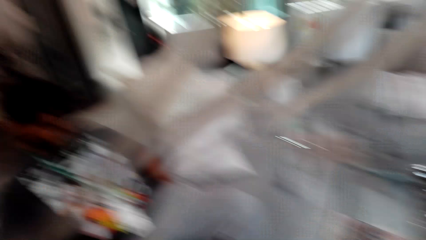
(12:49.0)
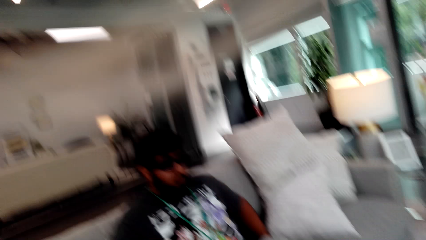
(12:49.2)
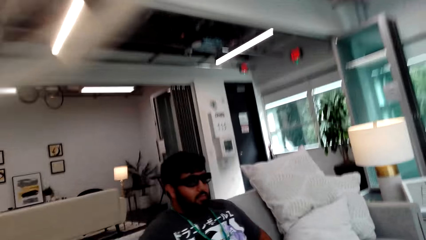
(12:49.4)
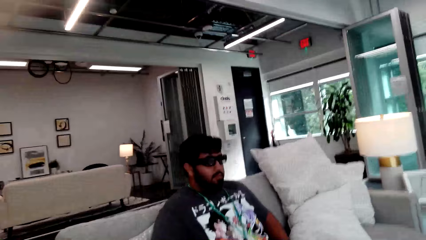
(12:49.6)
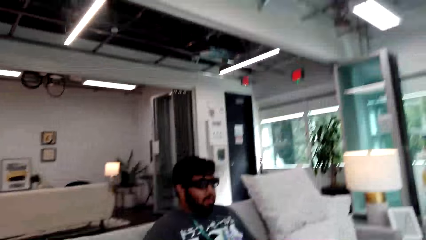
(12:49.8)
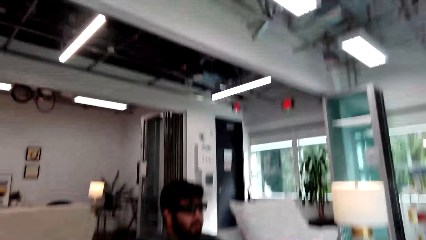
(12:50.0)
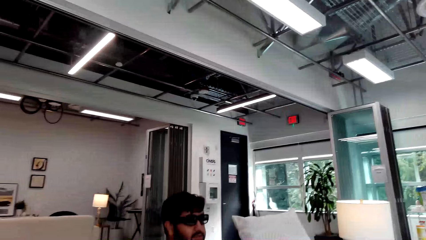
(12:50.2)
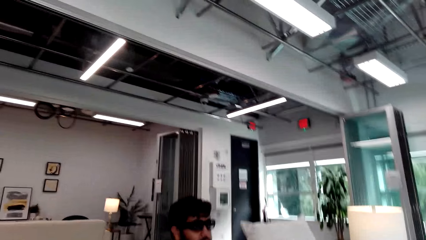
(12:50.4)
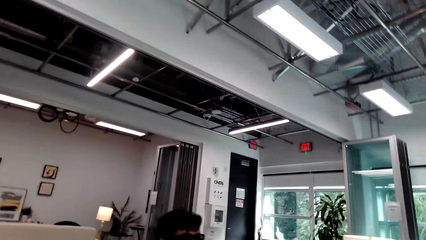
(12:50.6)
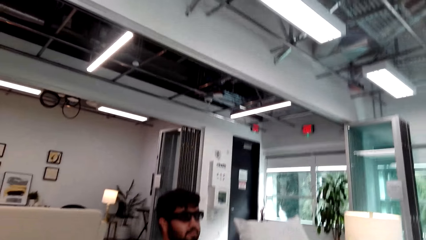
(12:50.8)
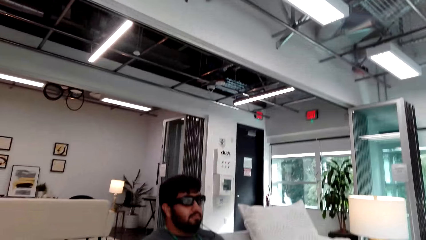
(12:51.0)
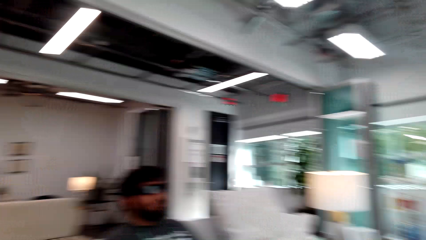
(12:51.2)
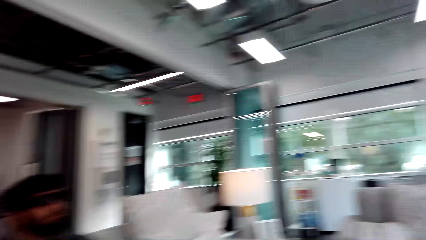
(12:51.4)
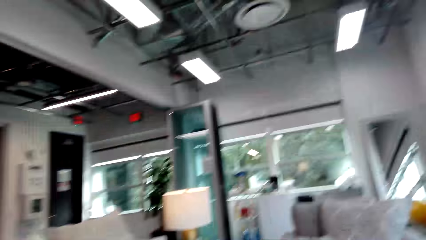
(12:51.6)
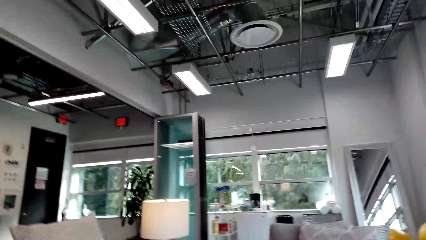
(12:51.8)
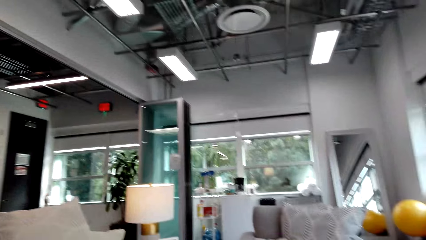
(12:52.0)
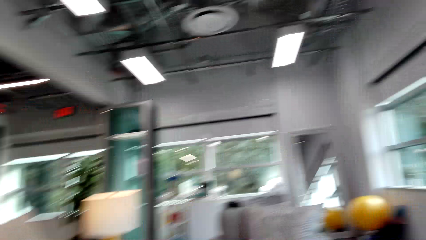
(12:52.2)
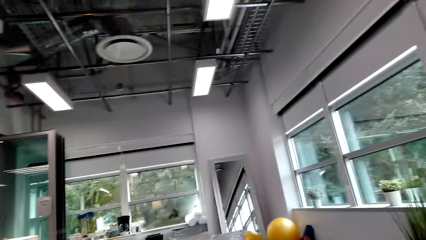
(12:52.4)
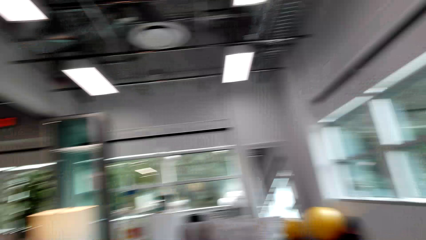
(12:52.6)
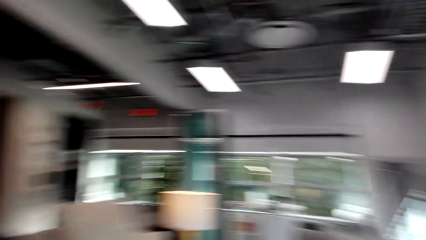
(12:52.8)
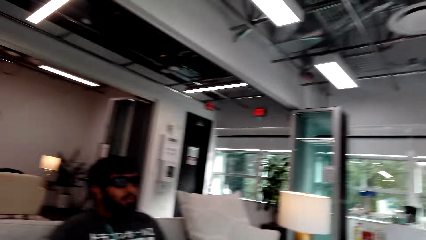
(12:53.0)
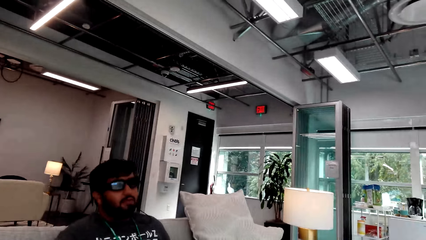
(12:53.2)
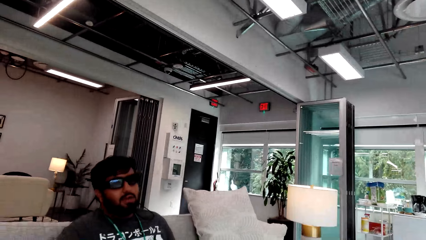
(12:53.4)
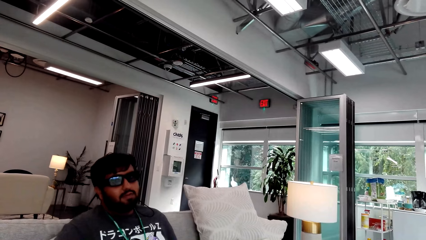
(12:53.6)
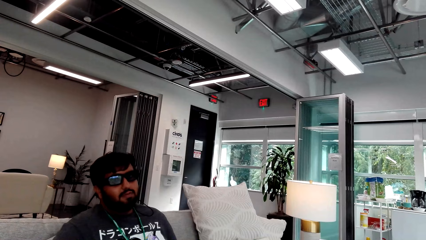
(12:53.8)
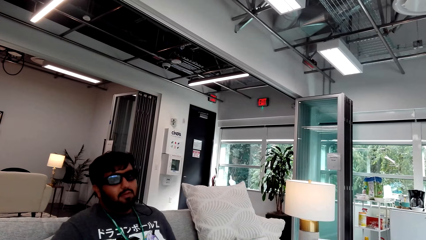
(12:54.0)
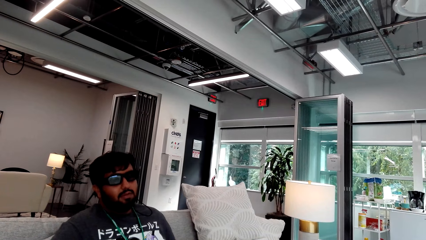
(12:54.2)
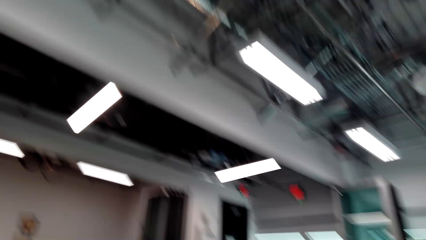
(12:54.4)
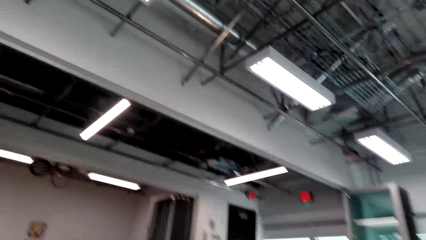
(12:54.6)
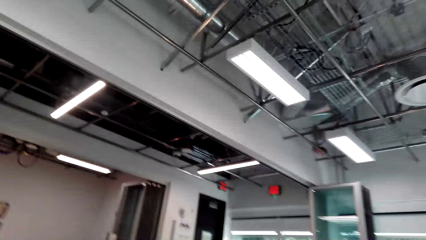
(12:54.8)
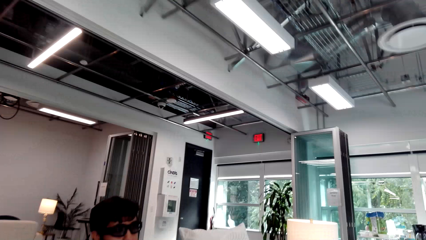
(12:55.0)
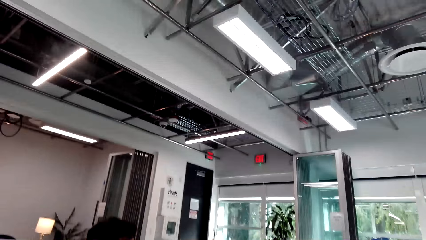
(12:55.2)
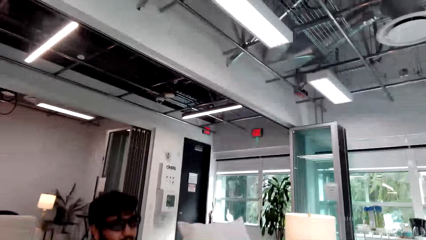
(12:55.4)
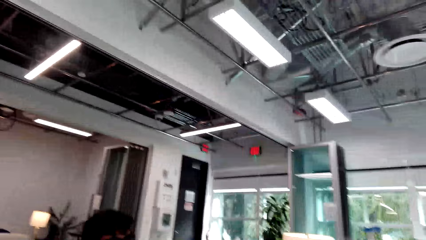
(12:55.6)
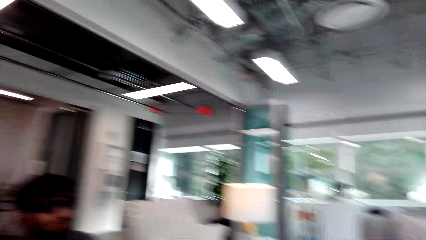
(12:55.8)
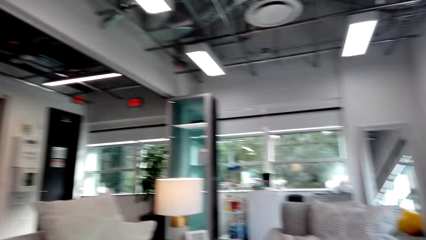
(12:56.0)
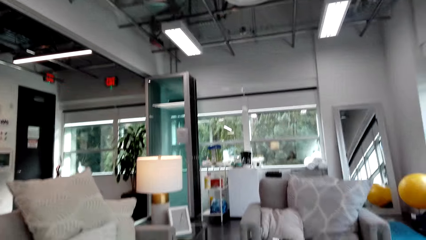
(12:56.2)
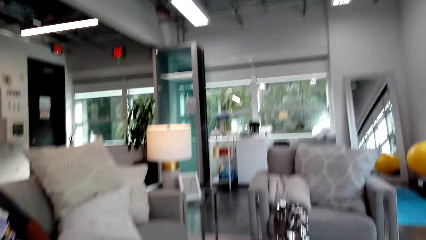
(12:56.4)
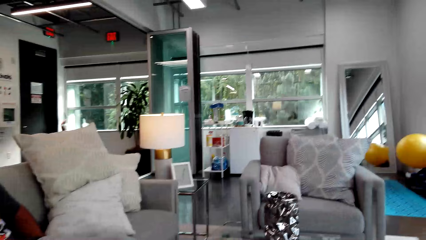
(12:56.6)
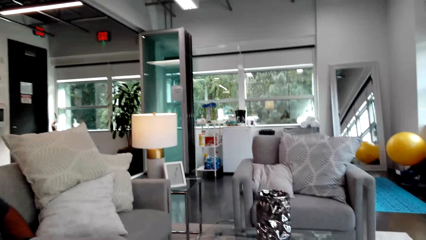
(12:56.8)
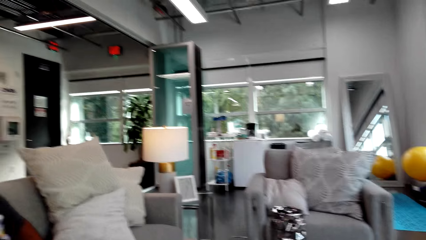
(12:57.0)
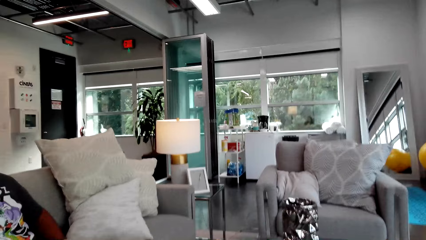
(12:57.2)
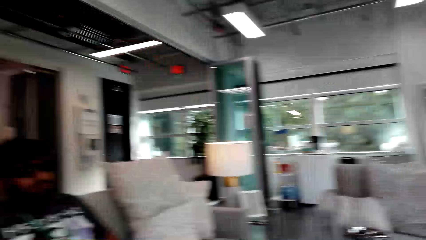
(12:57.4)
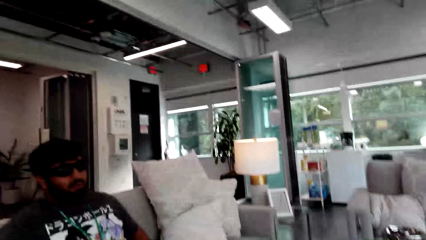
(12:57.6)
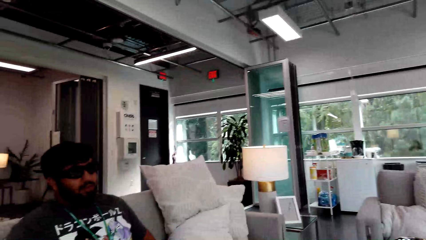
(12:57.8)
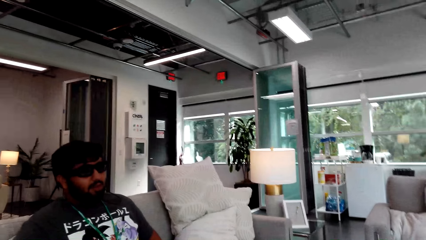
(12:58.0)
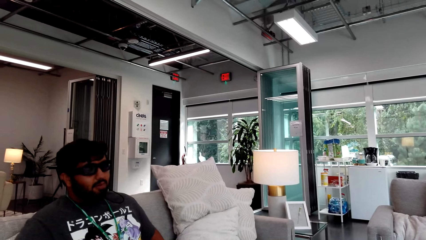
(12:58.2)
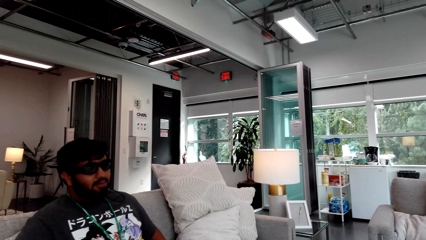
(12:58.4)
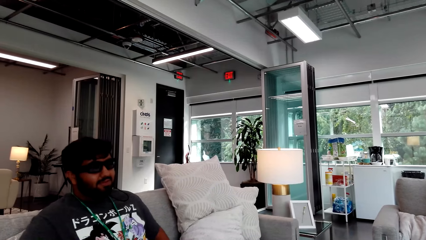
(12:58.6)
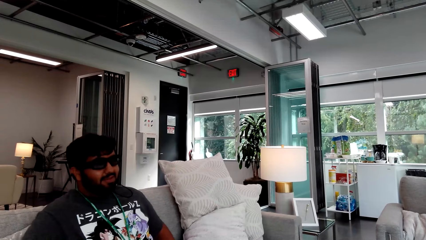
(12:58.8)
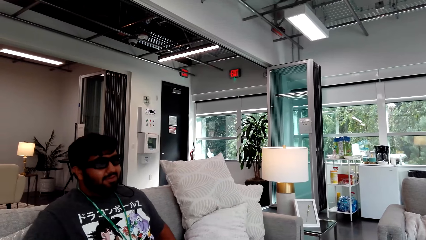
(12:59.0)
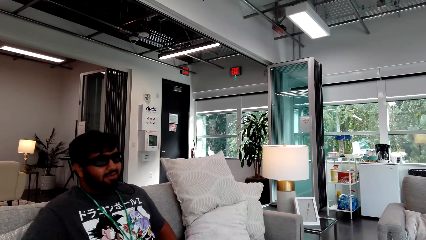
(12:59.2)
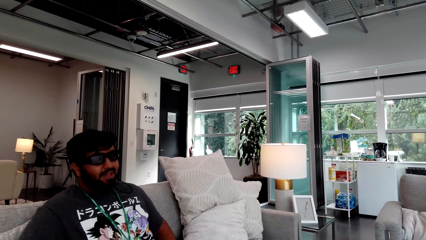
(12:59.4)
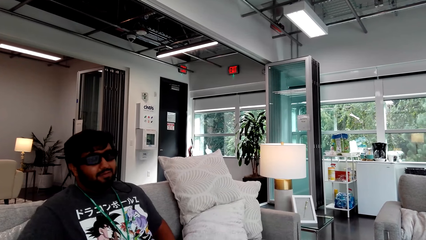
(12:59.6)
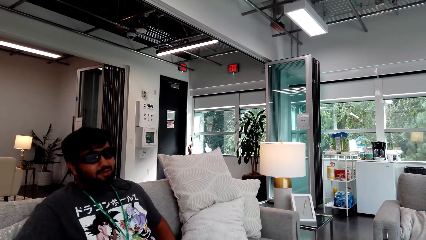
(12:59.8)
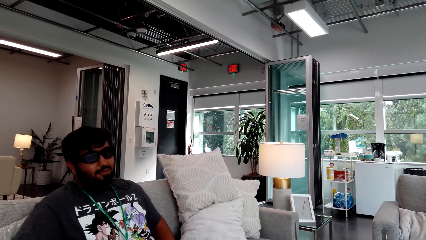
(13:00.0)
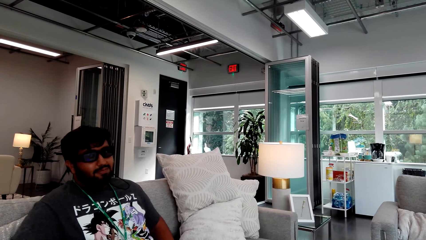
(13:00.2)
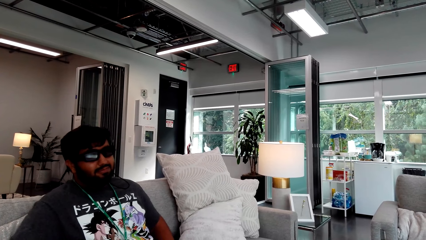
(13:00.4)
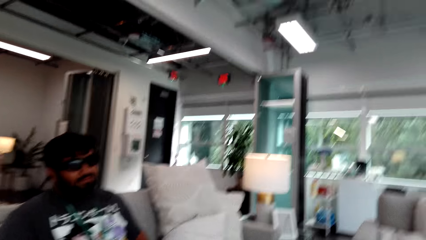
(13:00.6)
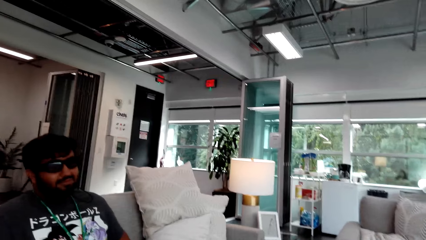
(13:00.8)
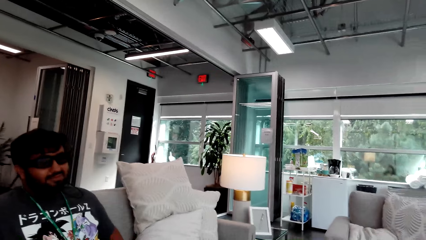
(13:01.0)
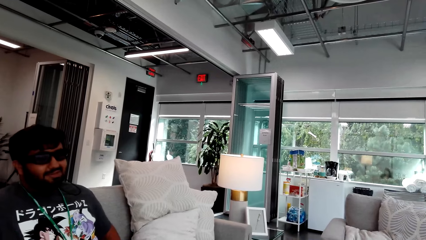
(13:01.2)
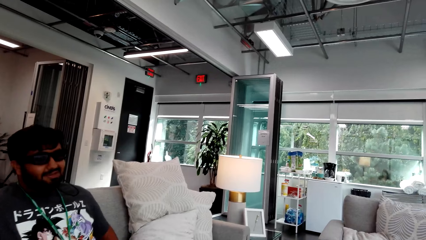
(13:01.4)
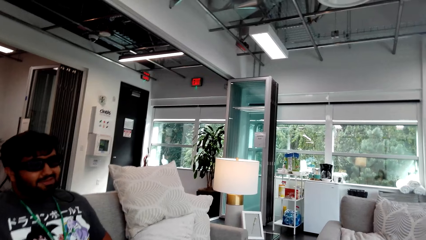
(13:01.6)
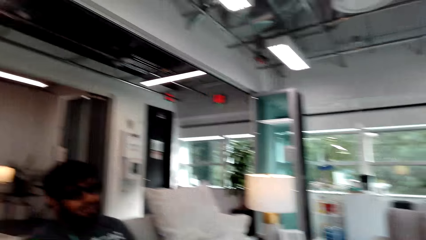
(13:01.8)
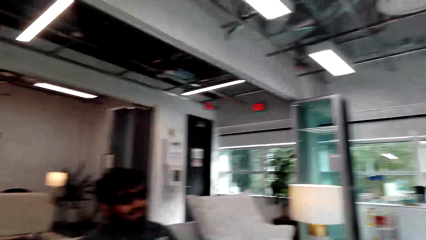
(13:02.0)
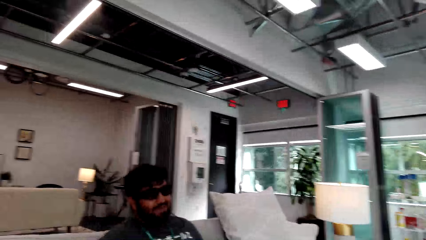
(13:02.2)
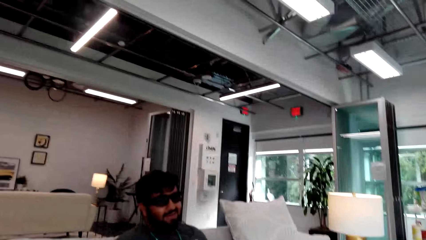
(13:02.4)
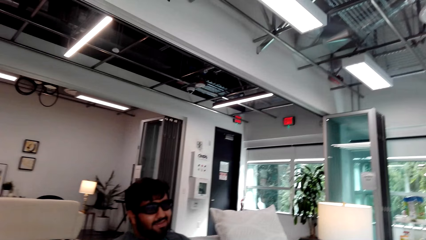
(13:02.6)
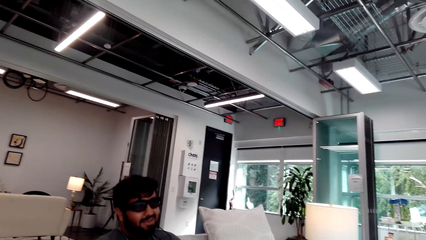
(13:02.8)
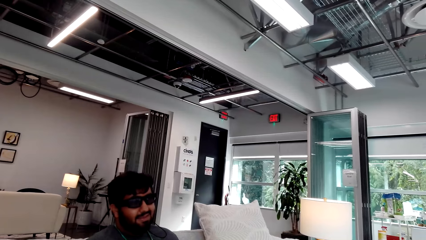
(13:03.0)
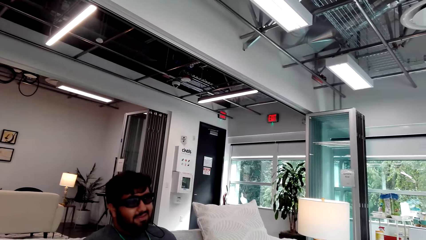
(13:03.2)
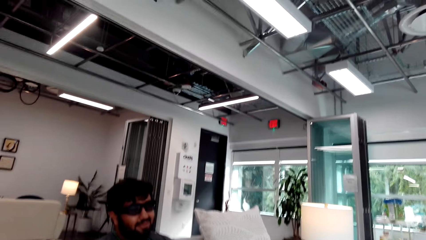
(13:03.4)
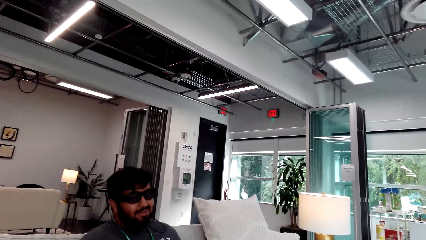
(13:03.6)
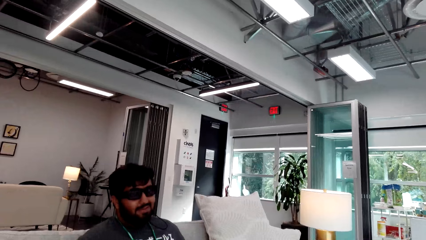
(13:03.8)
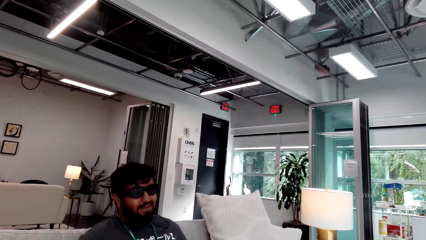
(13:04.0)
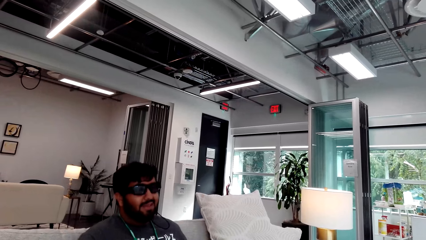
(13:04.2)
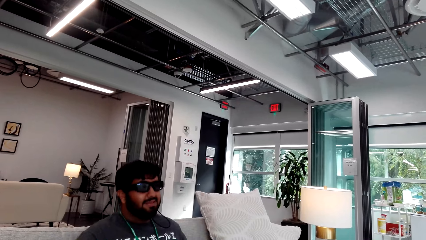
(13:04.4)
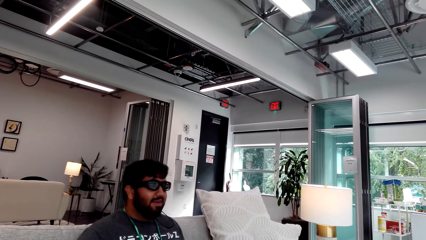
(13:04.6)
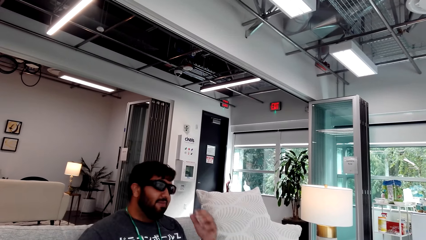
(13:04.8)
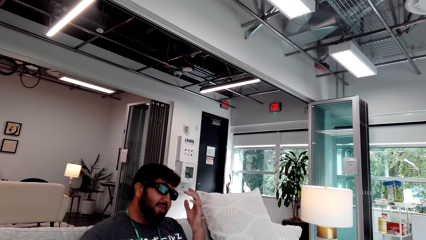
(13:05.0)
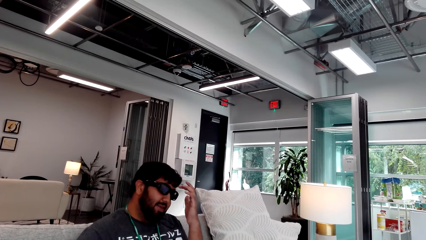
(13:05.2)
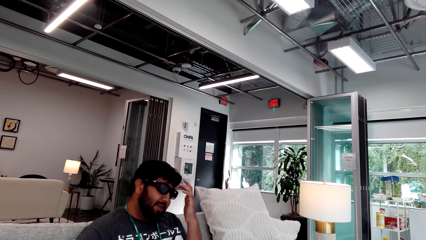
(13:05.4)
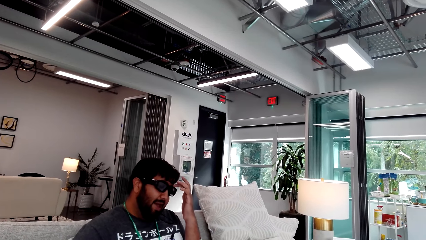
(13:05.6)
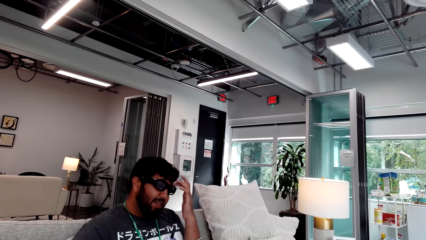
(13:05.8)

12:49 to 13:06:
A man talks to the camera wearer. The camera wearer talks to the man. The man talks to the camera wearer. The man interacts with the camera wearer. The camera wearer laughs. The man laughs with the camera wearer. The camera wearer talks to the man. The man talks to the camera wearer.
